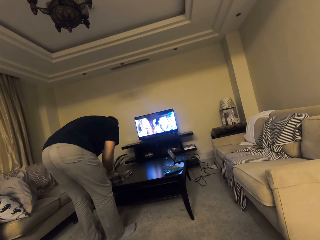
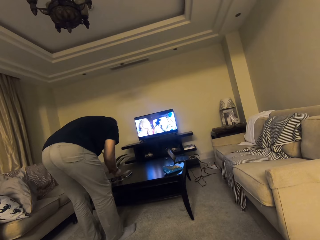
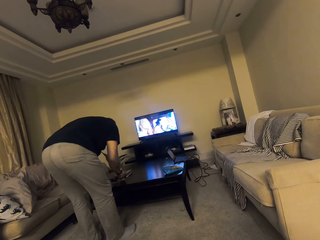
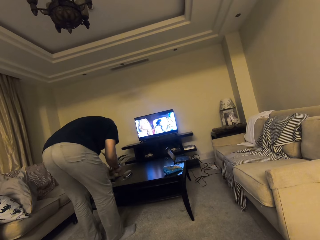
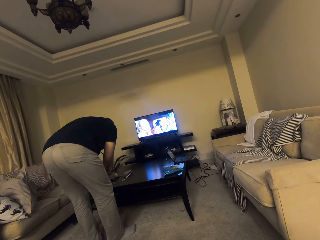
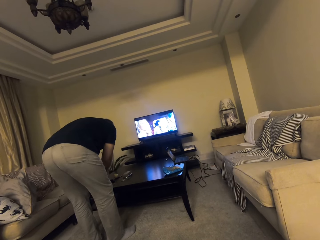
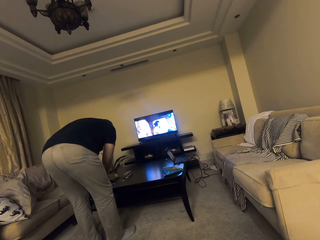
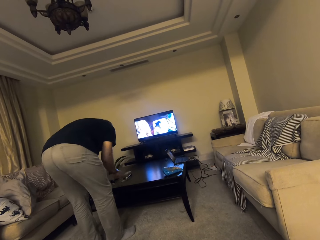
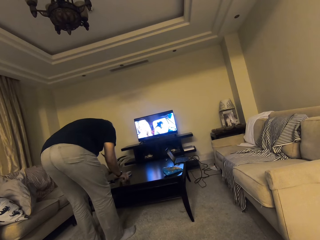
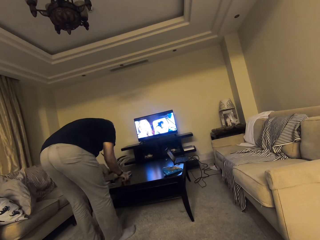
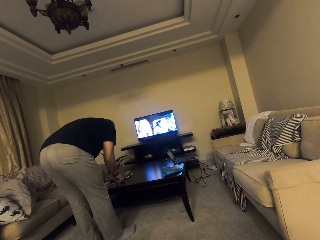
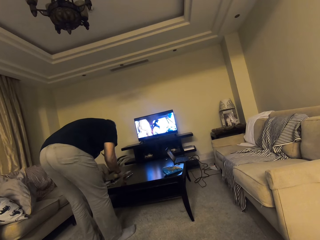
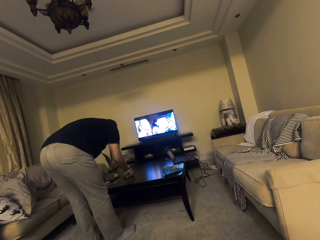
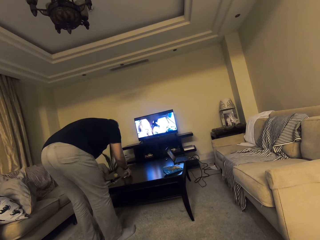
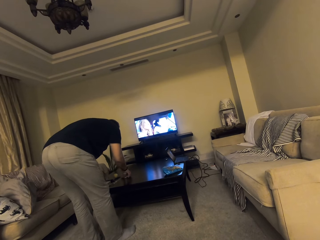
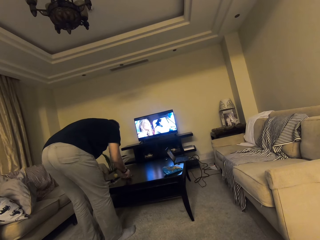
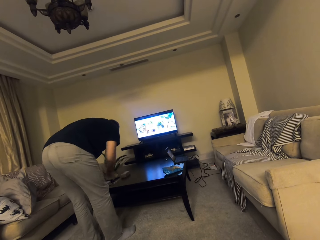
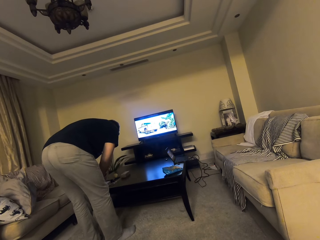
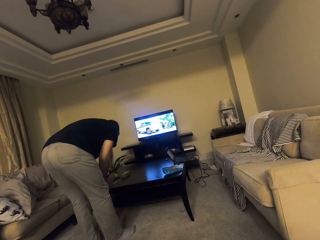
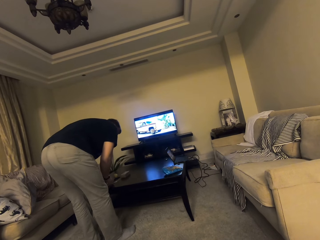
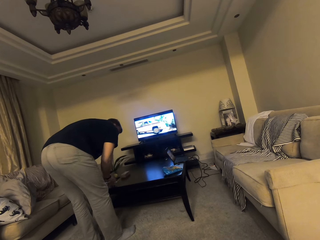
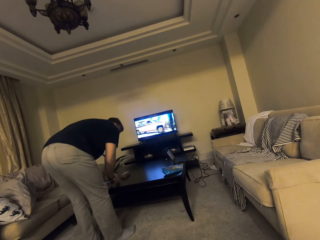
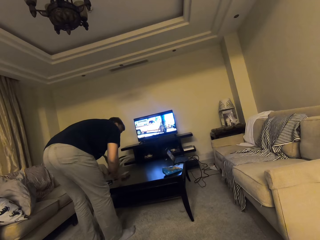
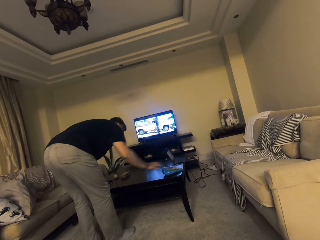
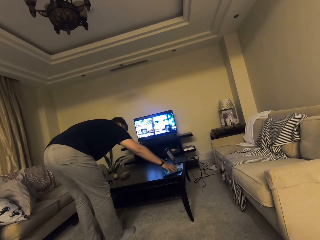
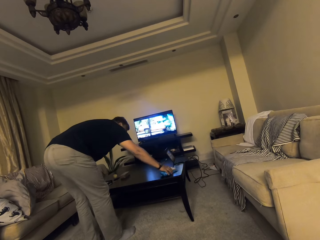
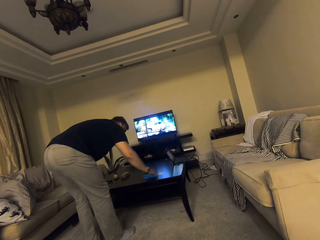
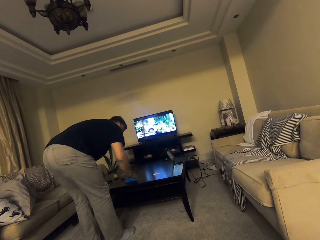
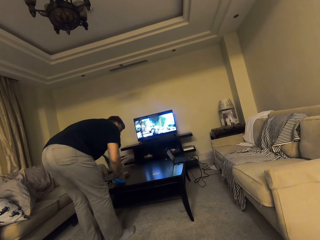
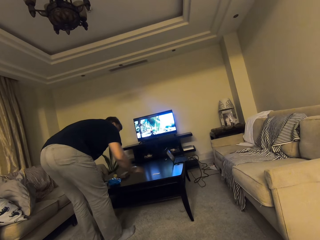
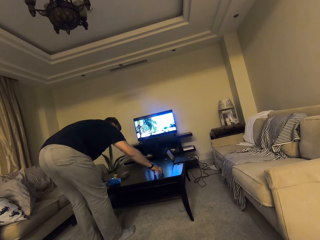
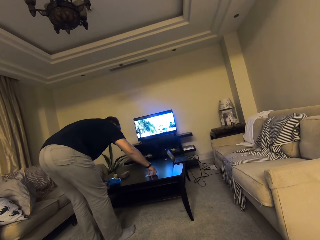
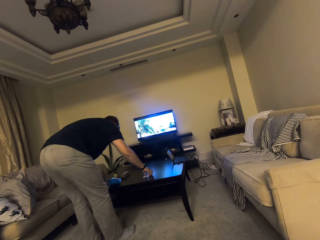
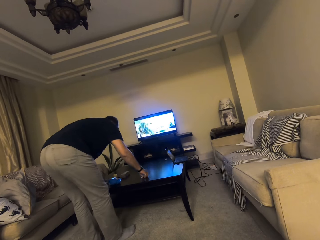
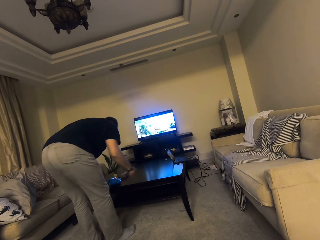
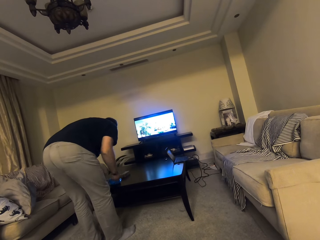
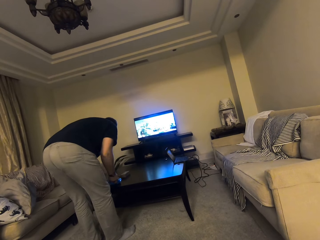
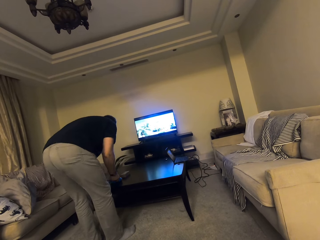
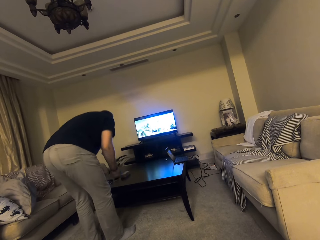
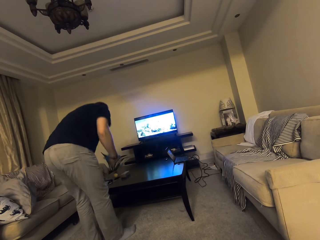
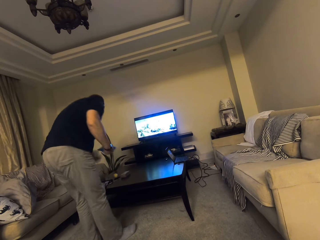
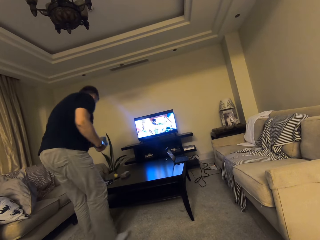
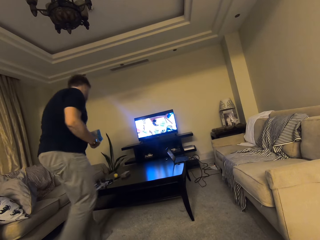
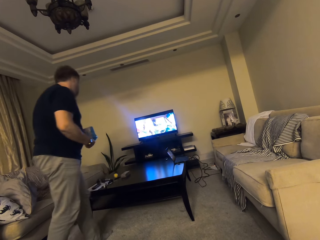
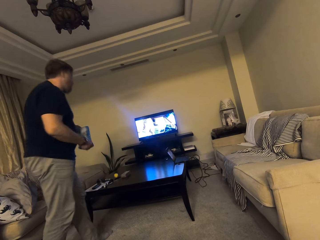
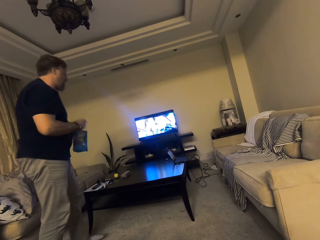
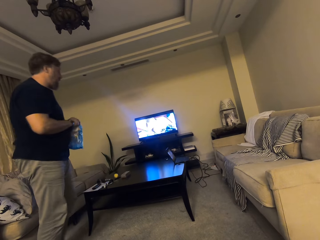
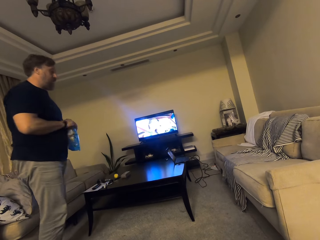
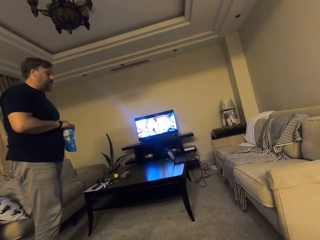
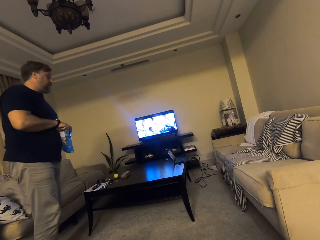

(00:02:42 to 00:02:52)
A man picks up a packet.

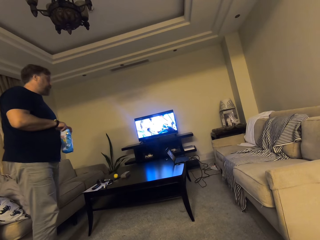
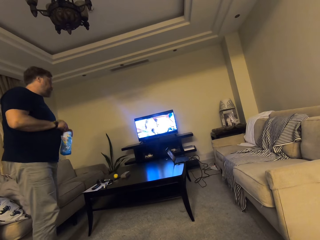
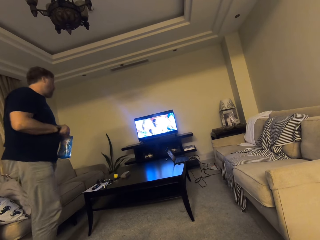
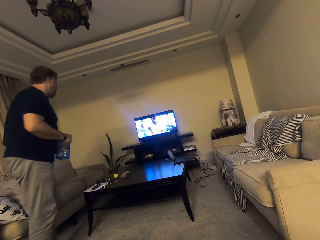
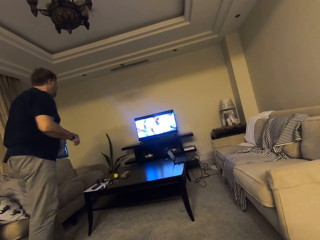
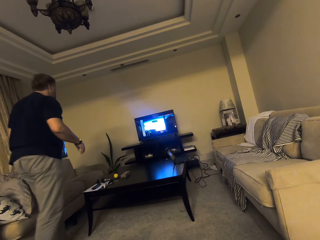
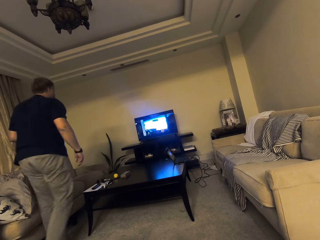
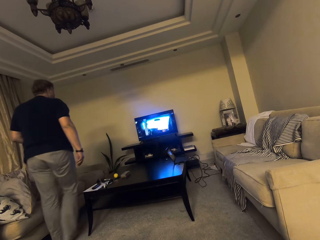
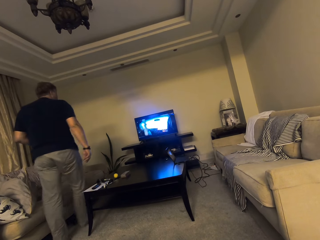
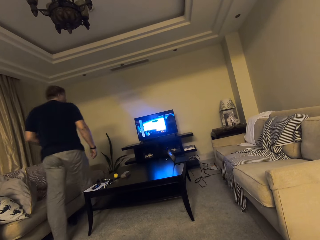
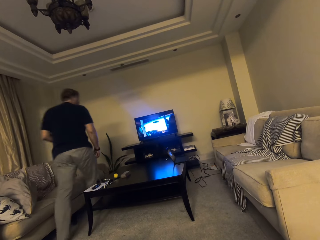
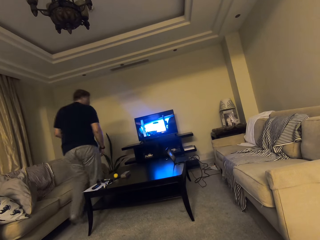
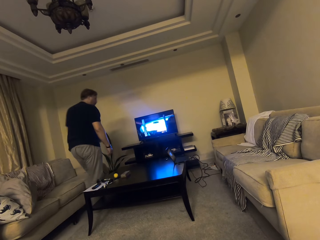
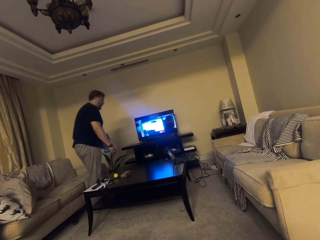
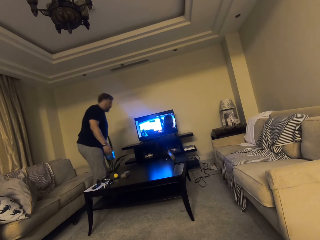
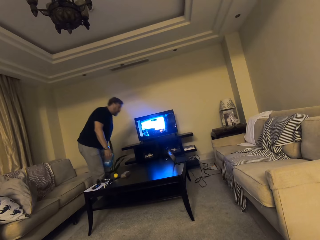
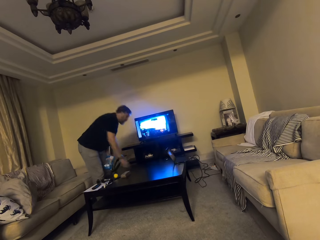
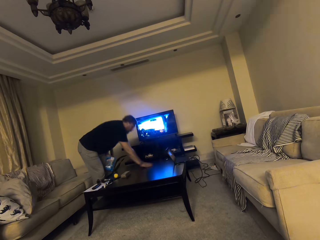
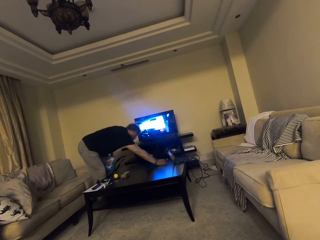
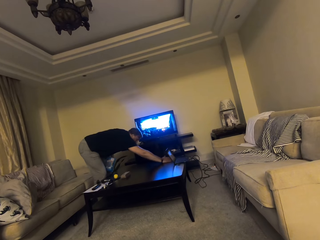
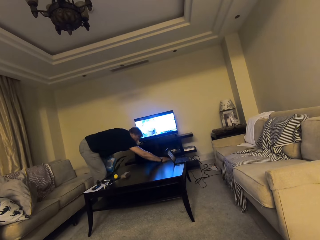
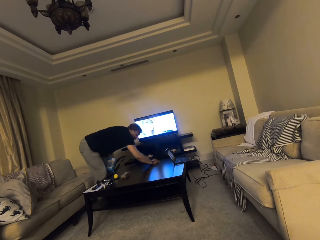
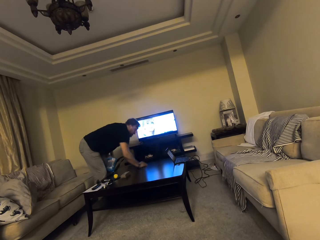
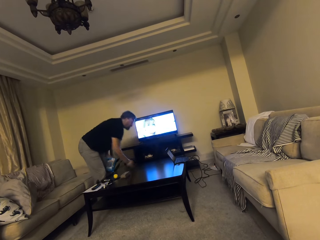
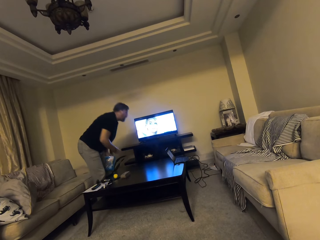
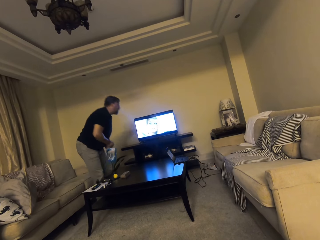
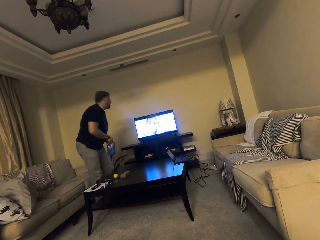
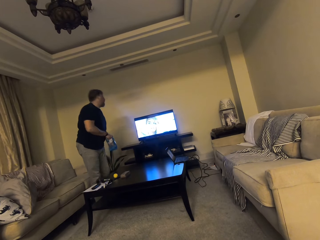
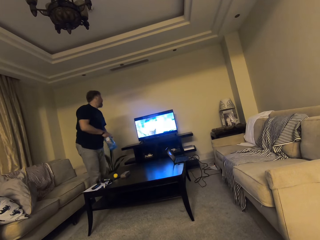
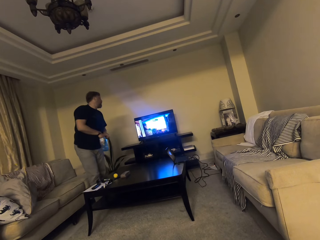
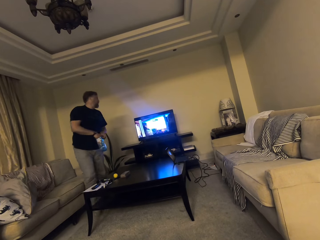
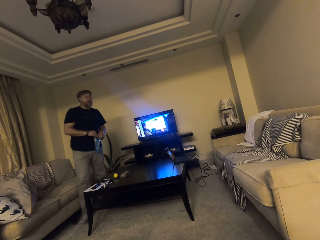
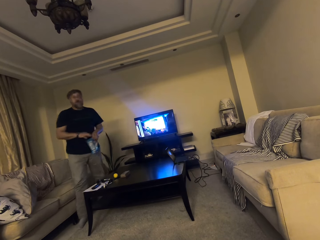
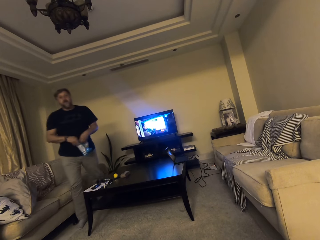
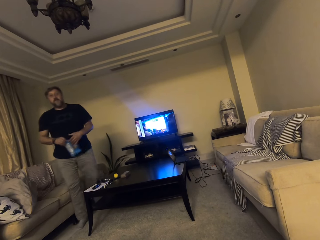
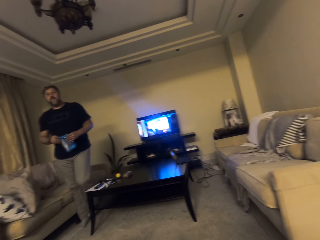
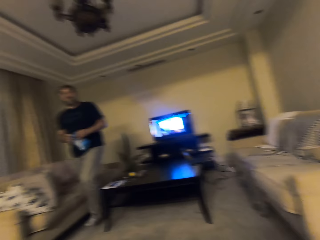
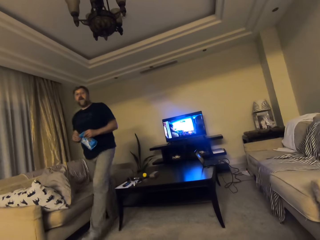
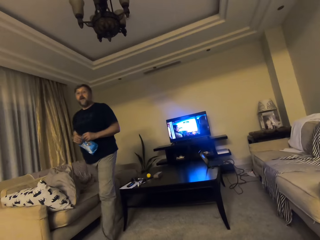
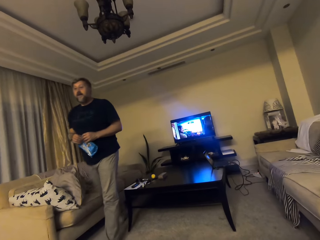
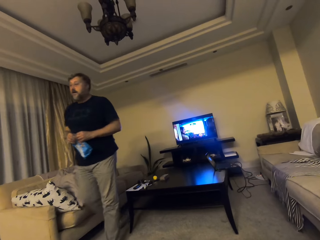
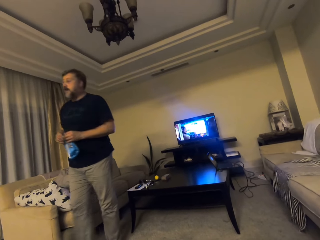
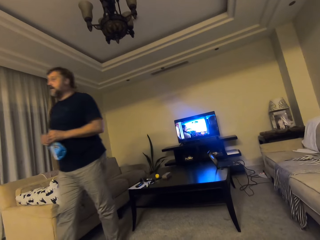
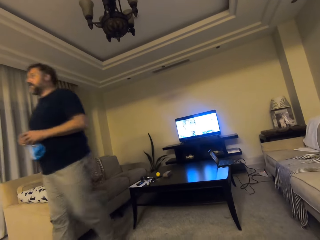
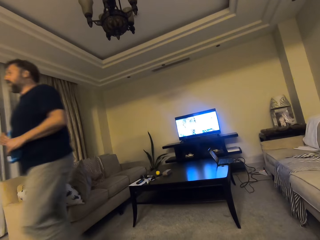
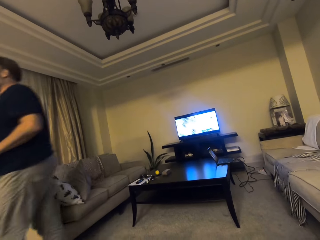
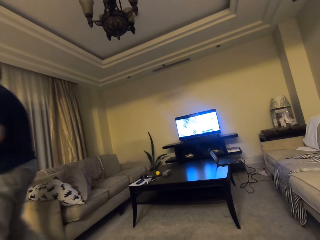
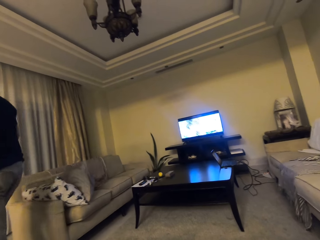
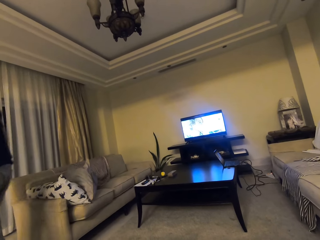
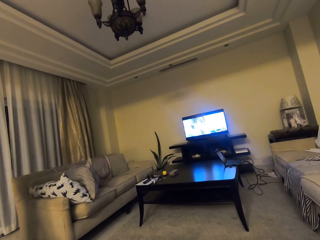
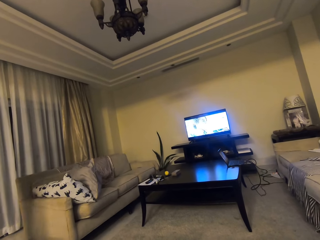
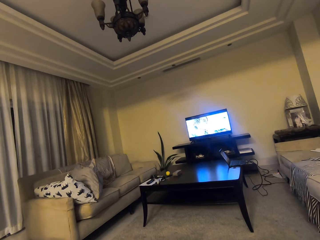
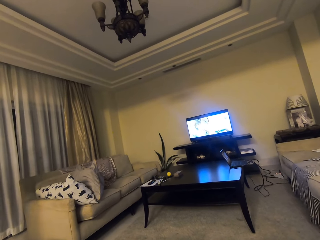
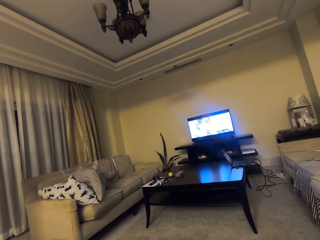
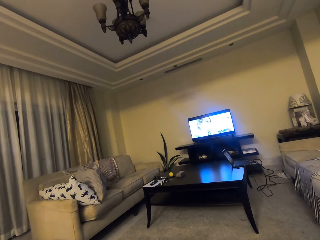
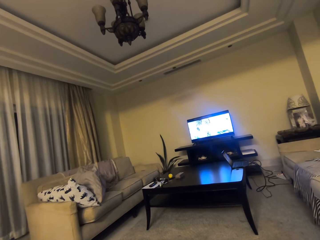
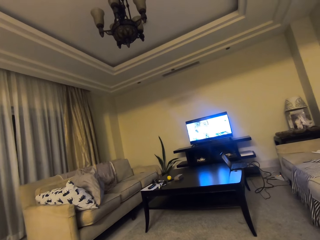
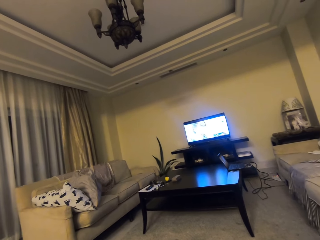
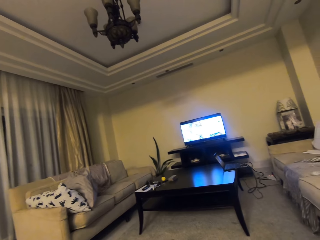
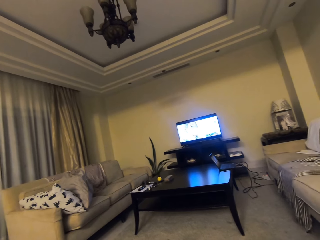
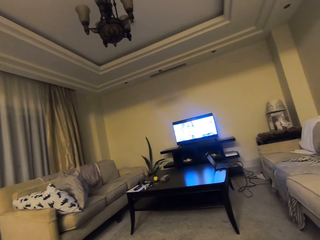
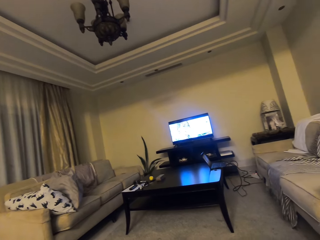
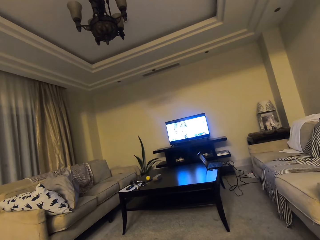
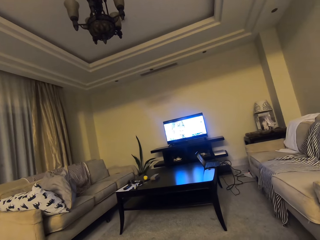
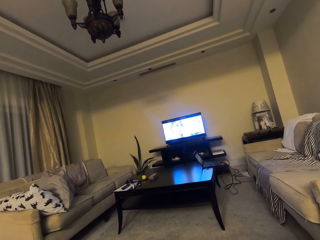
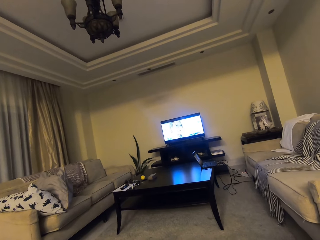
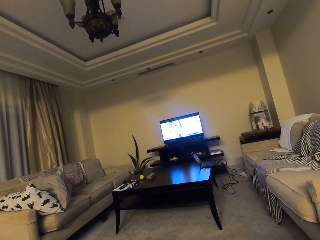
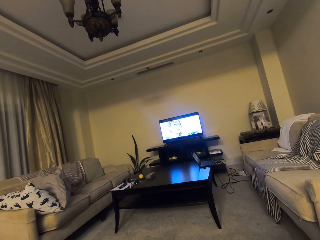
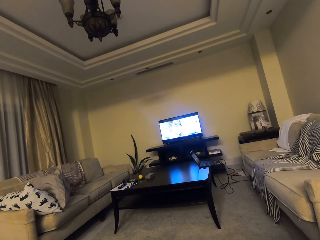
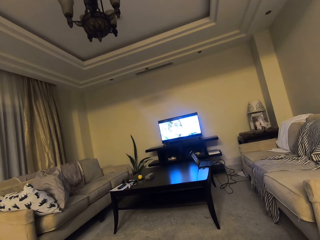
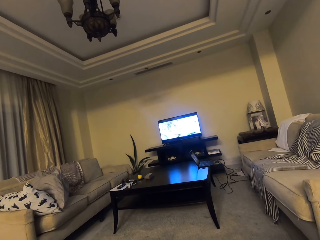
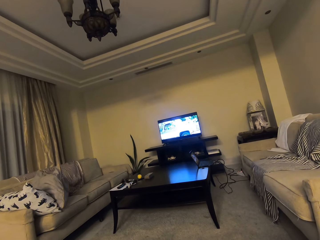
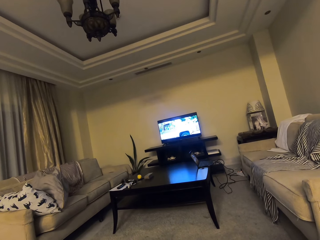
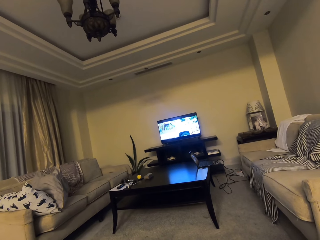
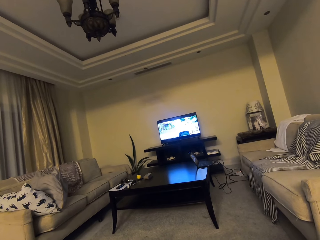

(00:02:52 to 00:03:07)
The camera wearer watches television. A man picks up something from the table. The man talks to the camera wearer. The camera wearer responds to the man. They watch television.
